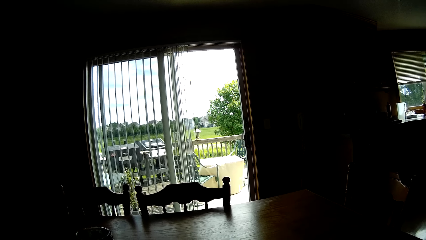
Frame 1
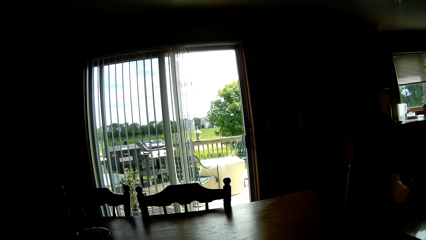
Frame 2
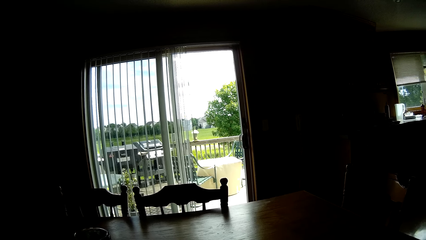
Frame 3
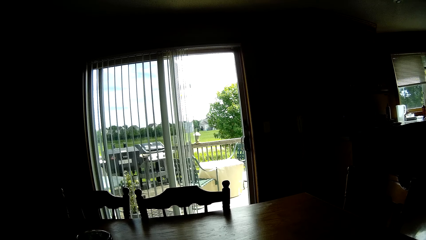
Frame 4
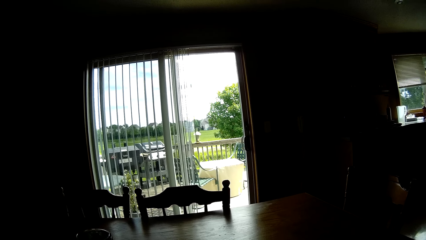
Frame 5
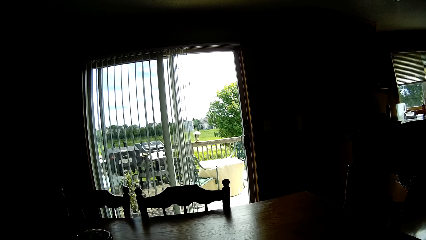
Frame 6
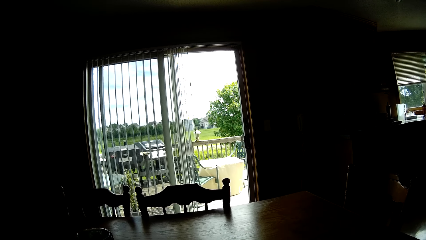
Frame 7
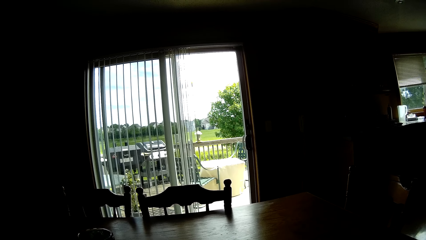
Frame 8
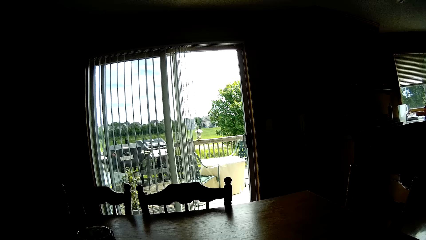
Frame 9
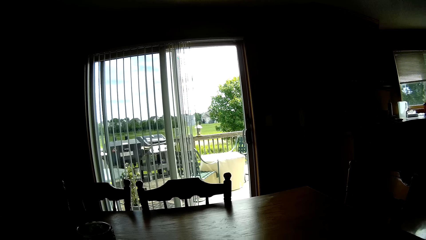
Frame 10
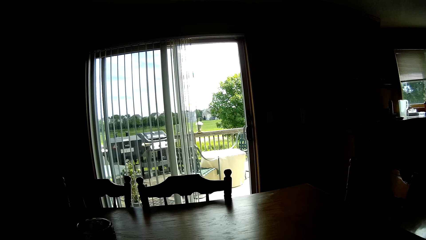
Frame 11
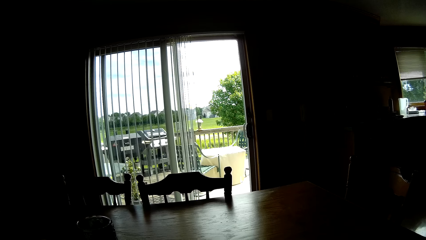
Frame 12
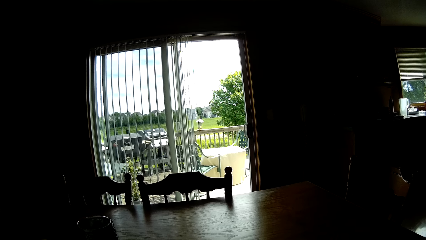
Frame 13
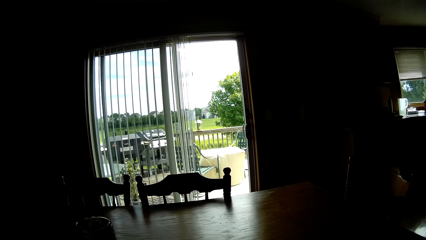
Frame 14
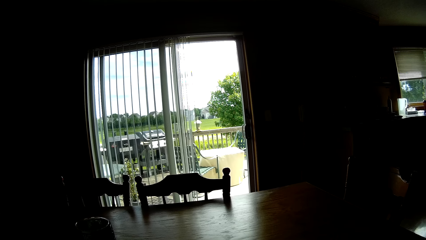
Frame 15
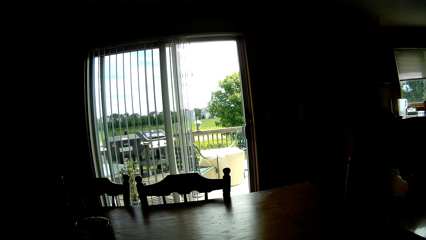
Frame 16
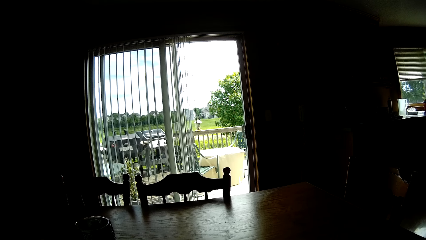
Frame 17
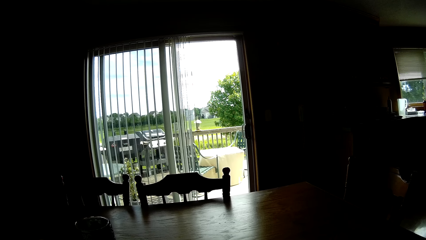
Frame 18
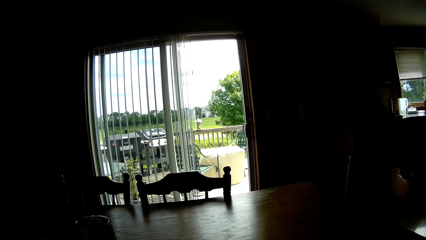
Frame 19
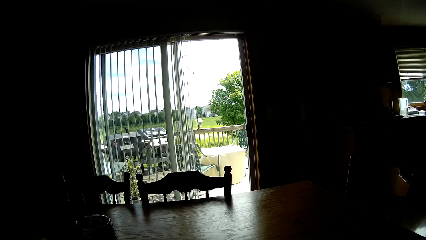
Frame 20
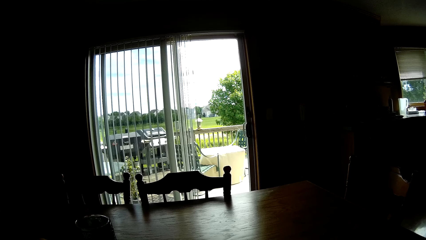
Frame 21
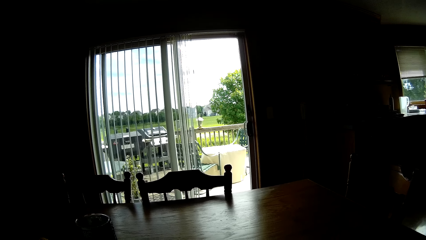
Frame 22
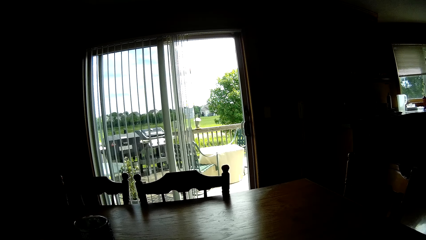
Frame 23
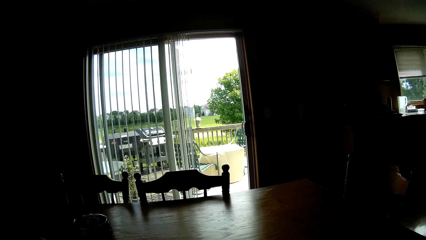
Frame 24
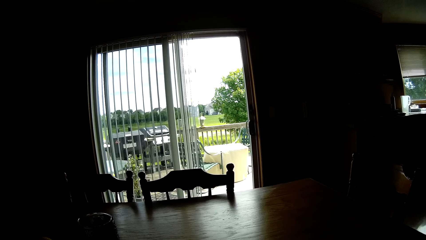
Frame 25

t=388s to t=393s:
The camera wearer shuffles the cards.

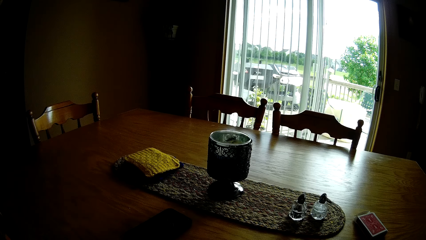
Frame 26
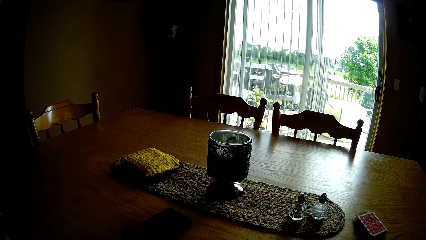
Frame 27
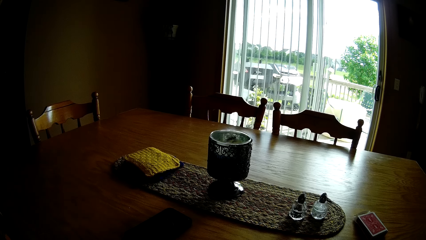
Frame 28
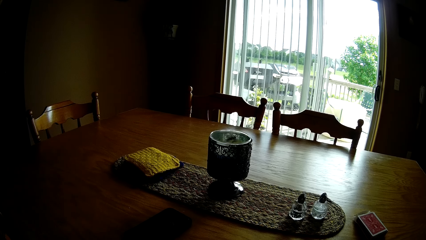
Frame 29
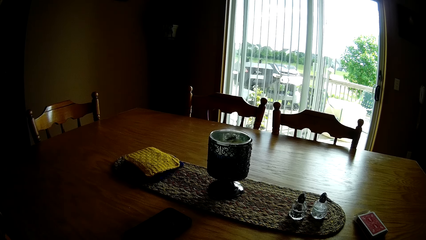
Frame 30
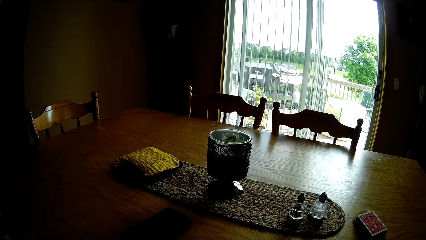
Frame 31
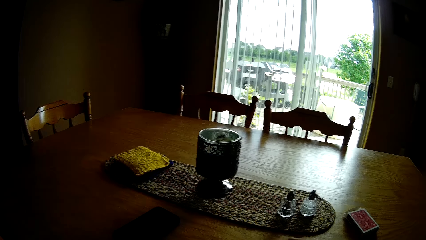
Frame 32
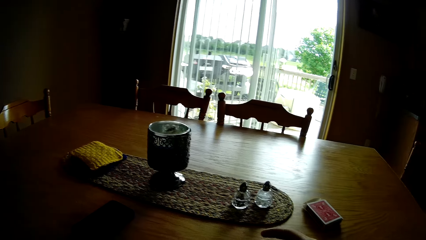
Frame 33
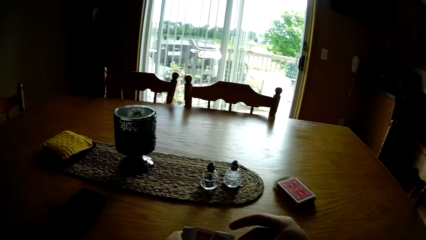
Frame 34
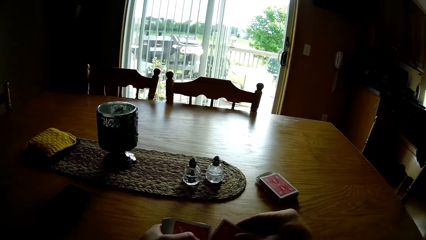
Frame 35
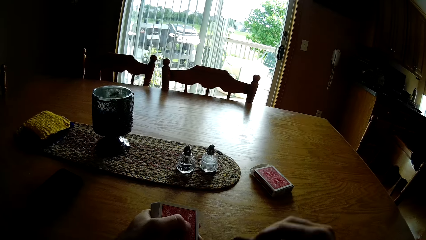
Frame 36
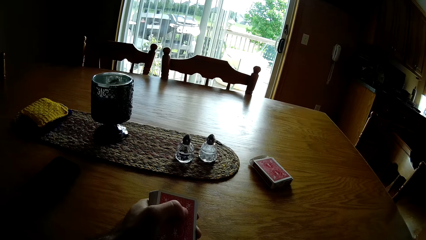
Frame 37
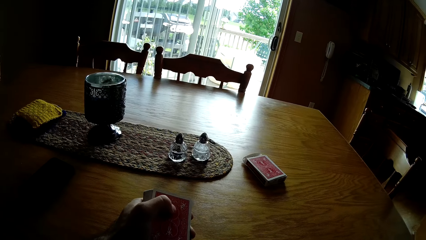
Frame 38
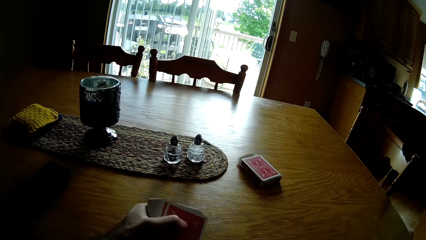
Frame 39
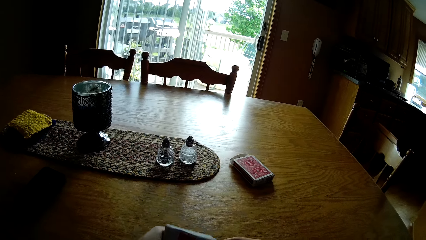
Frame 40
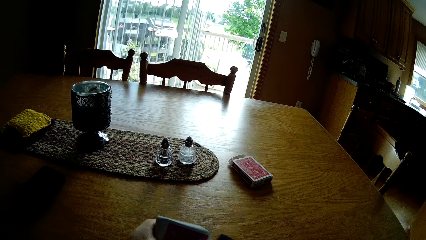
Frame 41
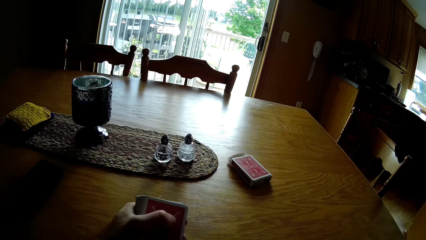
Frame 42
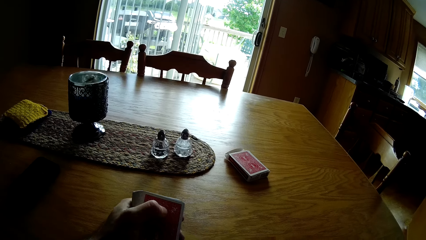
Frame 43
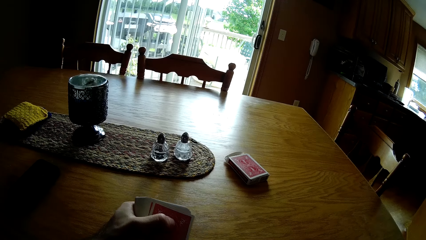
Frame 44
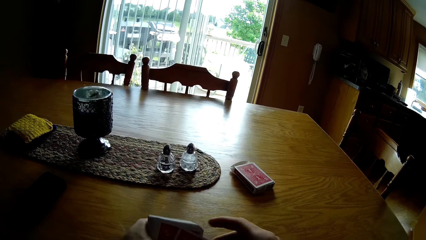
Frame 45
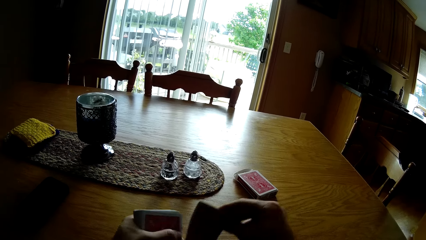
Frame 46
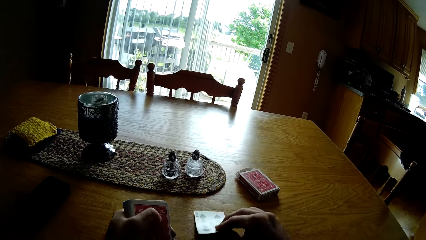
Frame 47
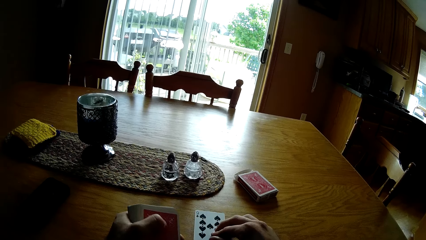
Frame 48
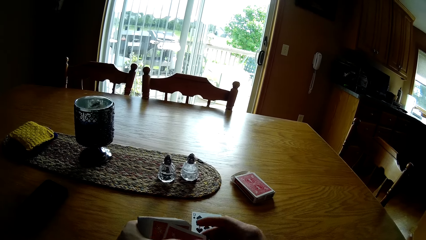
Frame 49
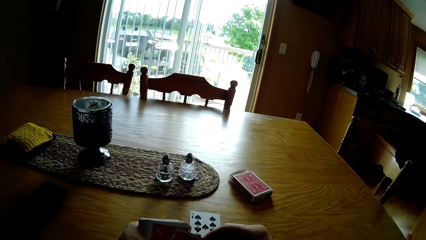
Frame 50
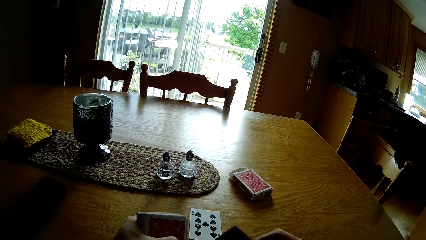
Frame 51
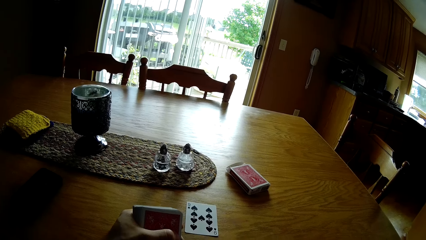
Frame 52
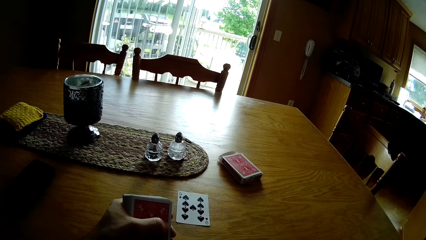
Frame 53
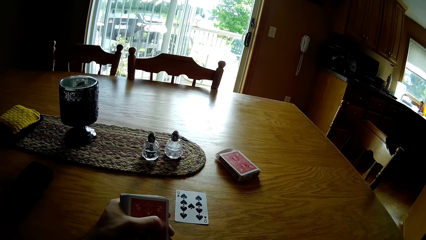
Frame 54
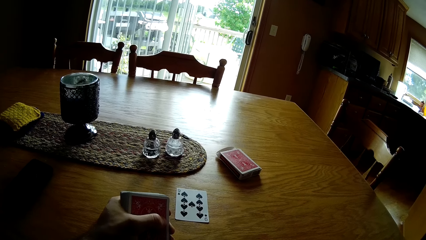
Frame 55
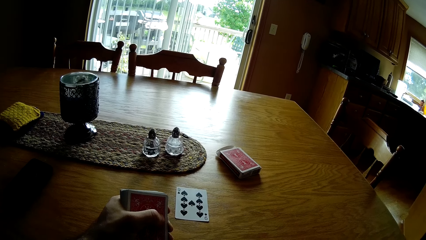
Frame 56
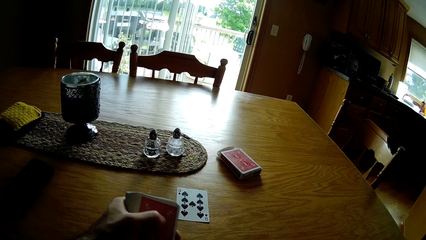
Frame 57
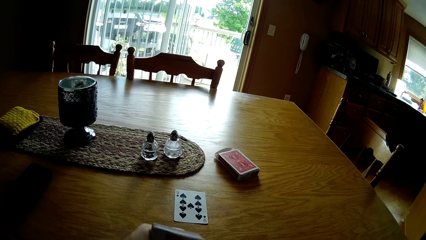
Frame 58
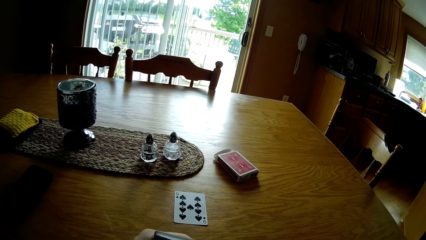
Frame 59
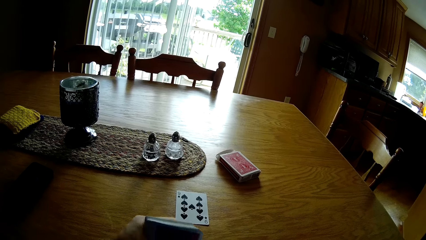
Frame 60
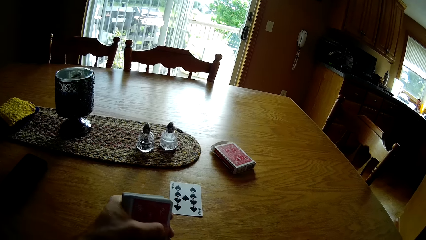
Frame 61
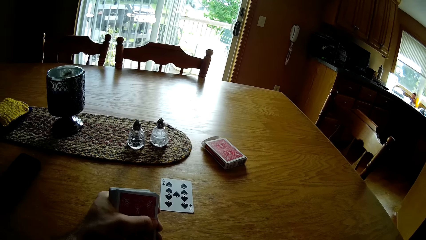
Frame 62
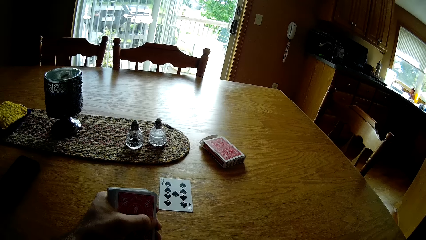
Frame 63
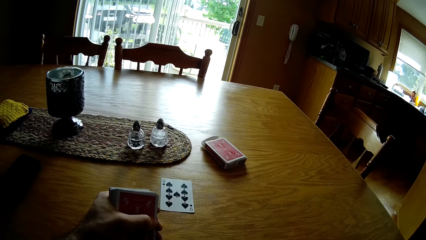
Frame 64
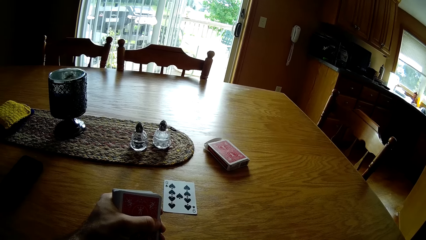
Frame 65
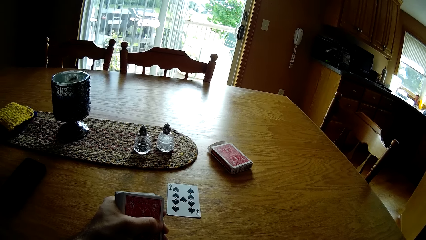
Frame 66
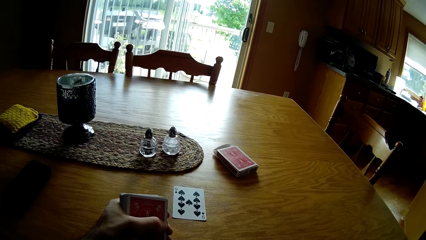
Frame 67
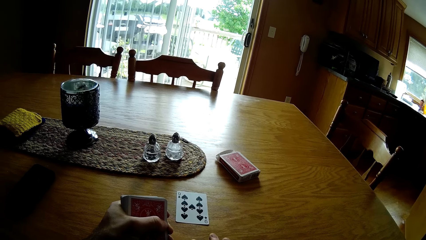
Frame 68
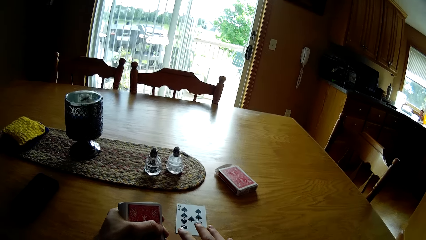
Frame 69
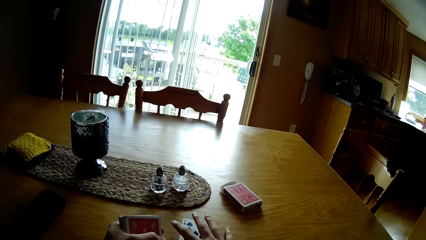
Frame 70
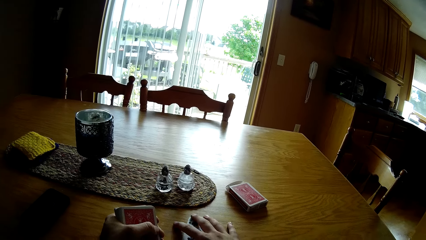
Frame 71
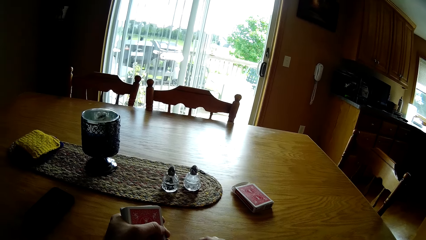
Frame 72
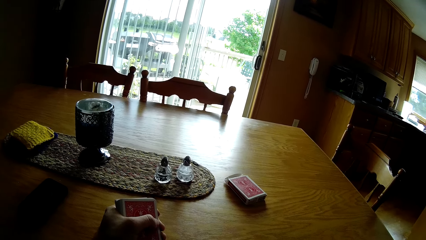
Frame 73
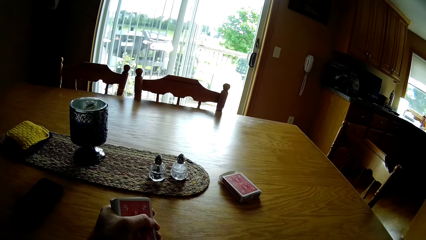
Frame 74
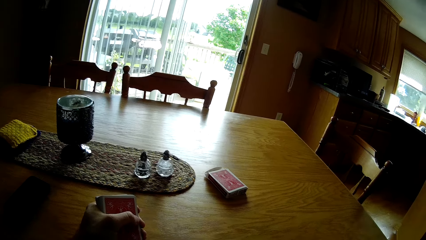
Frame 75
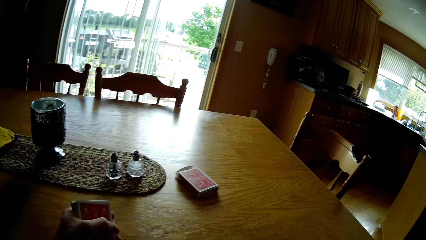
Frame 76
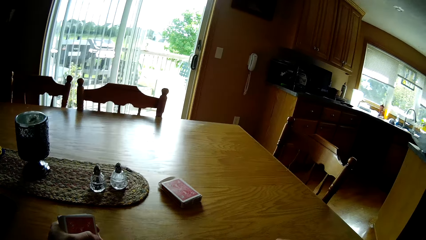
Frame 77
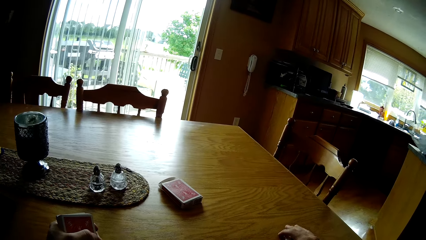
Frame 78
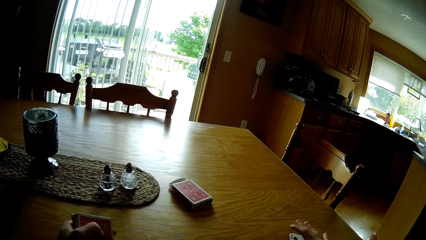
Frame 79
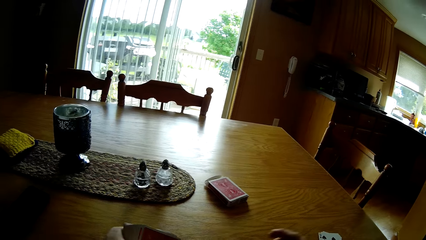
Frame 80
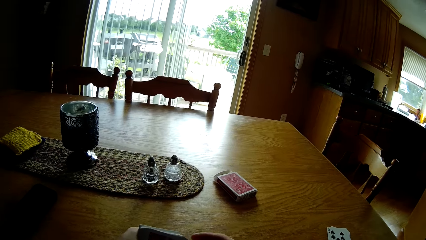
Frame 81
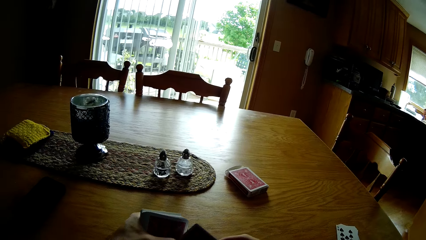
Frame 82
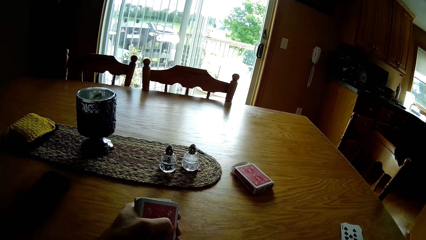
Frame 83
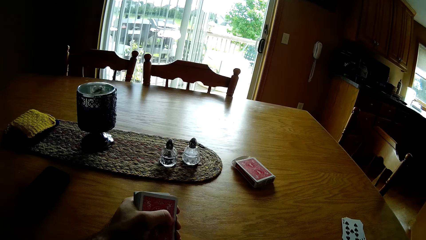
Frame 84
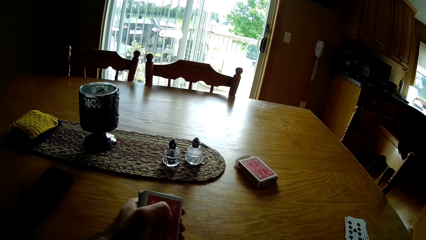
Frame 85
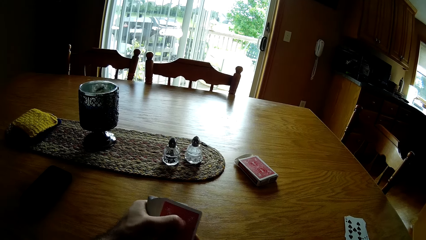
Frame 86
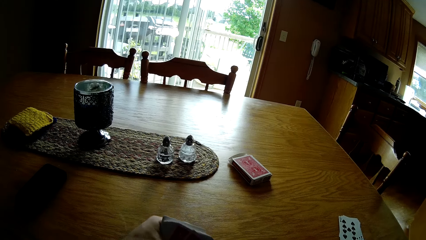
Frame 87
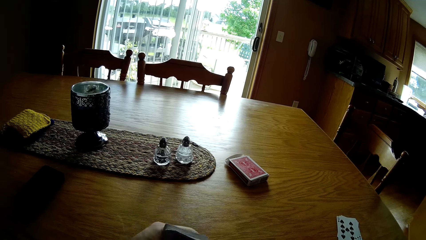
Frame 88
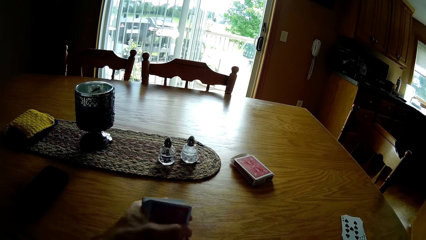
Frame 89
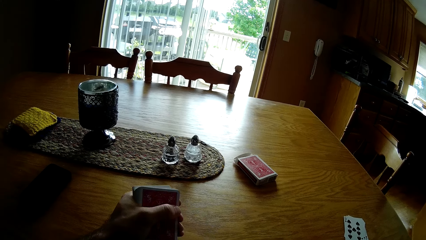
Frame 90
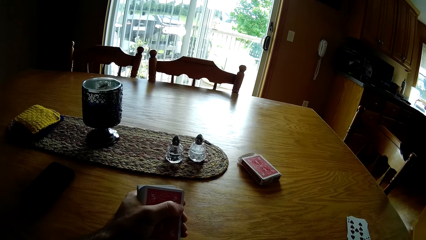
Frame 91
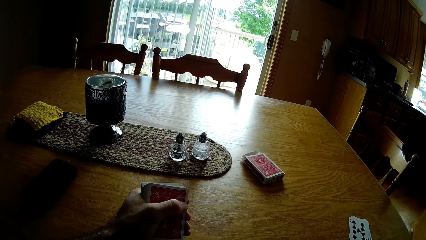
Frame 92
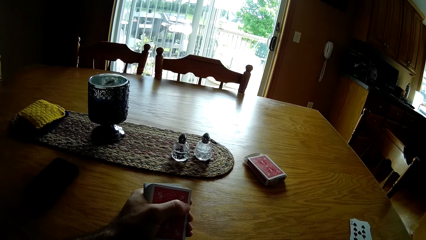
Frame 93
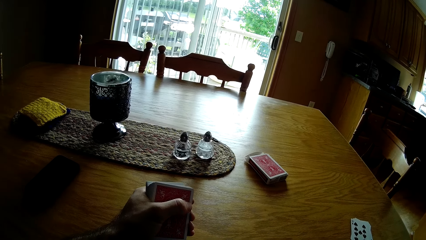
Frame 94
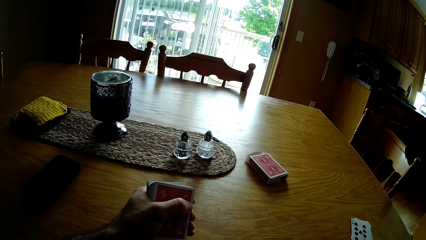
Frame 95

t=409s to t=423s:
The camera wearer picks a card from the cards. They place the card on the table. They pick a card from the cards. They place the card on the table. They pick a card from the cards. They place the card on the table. They pick a card from the cards. They pick a card from the table. They place the card on the table. They pick a card from the cards.
